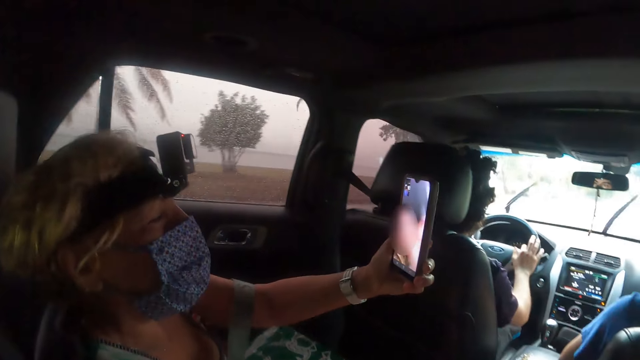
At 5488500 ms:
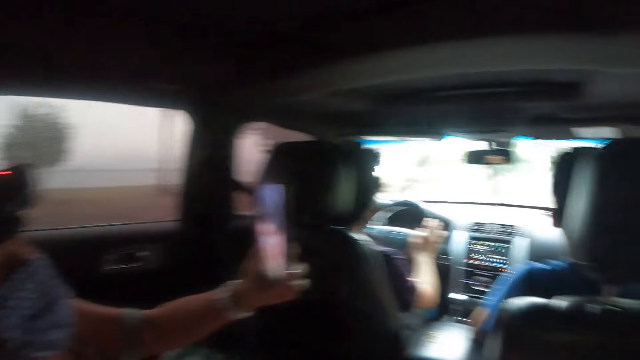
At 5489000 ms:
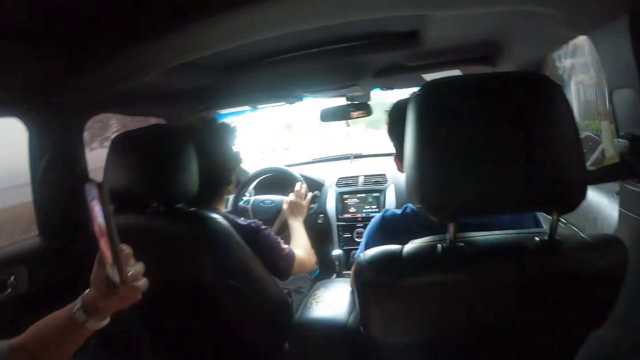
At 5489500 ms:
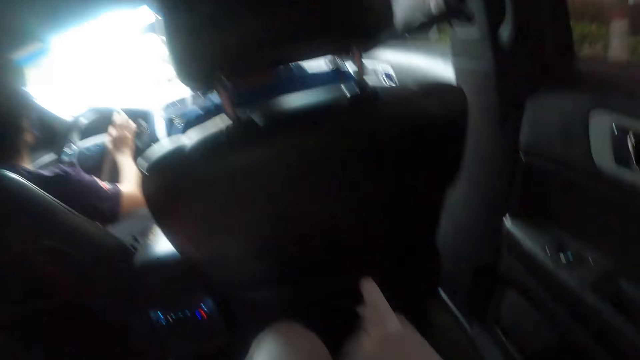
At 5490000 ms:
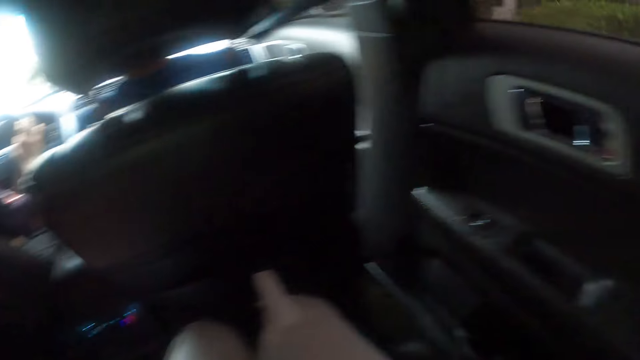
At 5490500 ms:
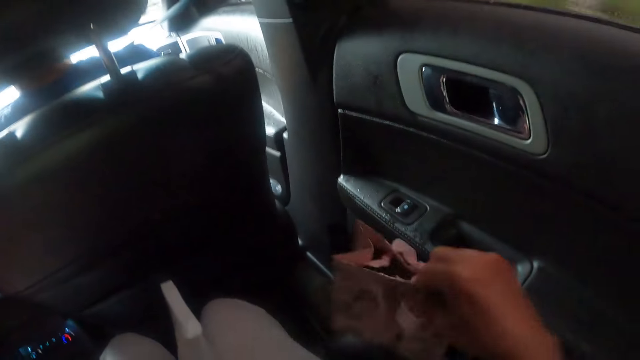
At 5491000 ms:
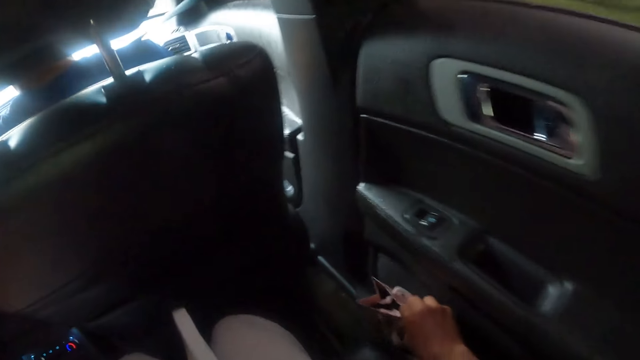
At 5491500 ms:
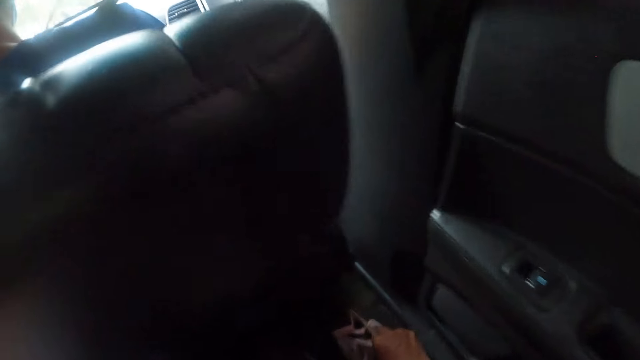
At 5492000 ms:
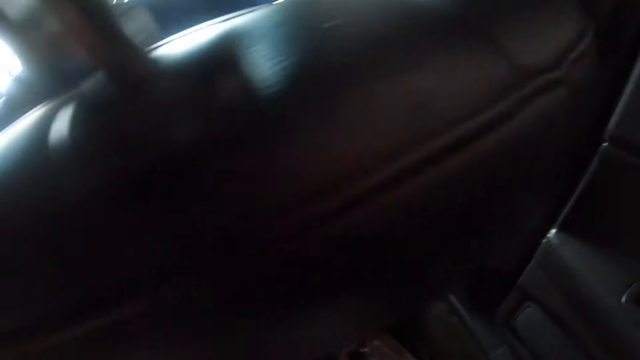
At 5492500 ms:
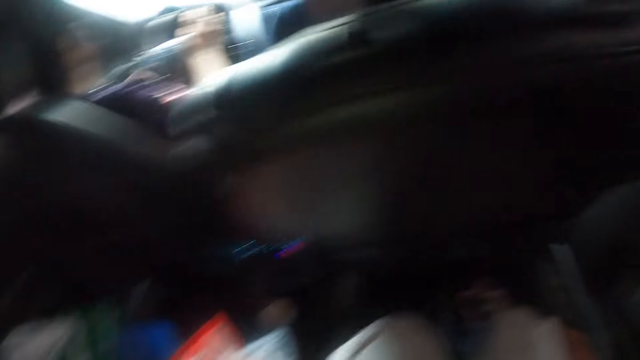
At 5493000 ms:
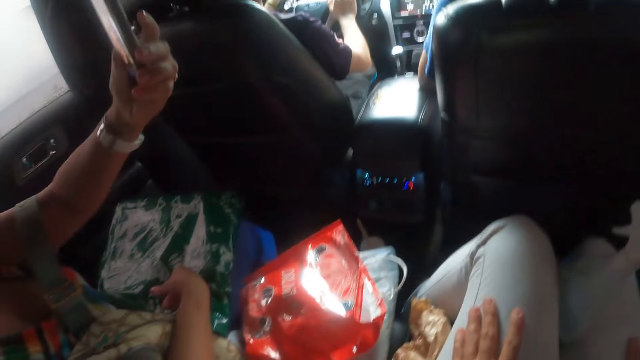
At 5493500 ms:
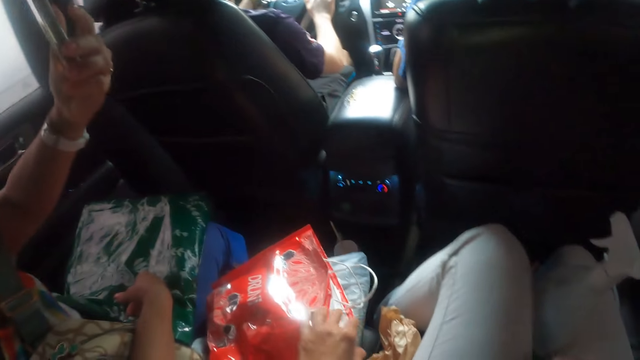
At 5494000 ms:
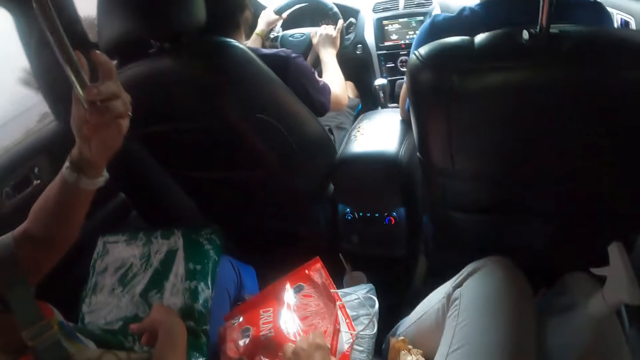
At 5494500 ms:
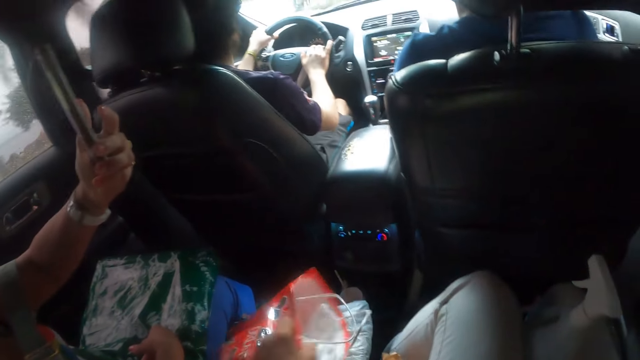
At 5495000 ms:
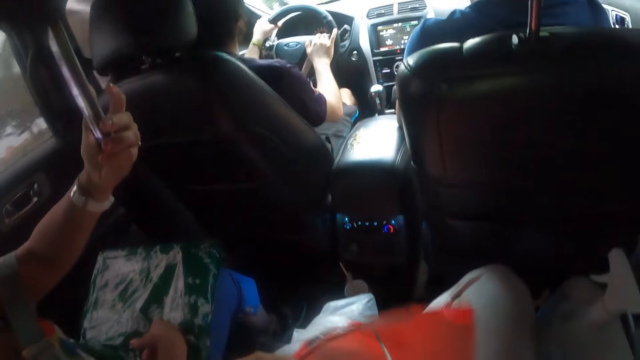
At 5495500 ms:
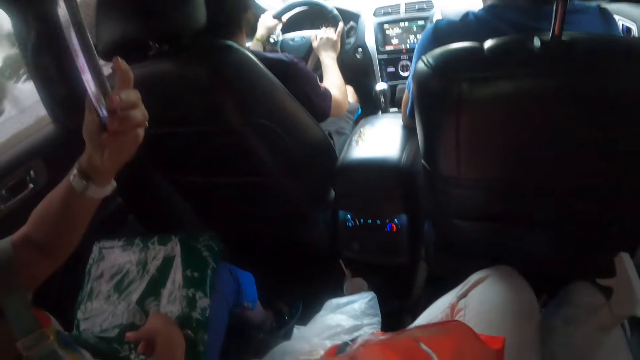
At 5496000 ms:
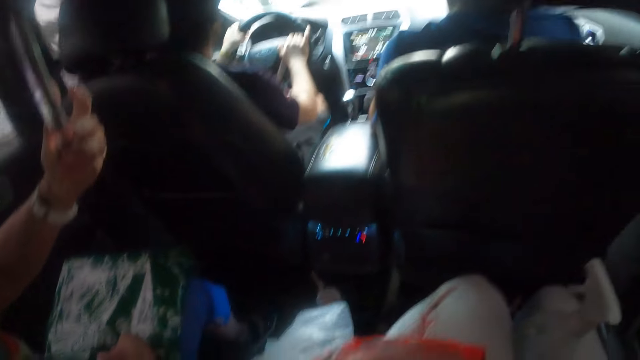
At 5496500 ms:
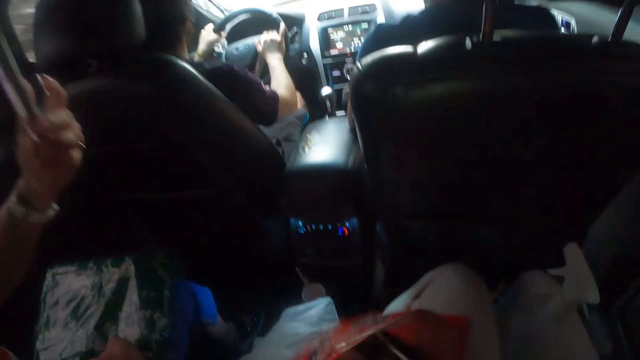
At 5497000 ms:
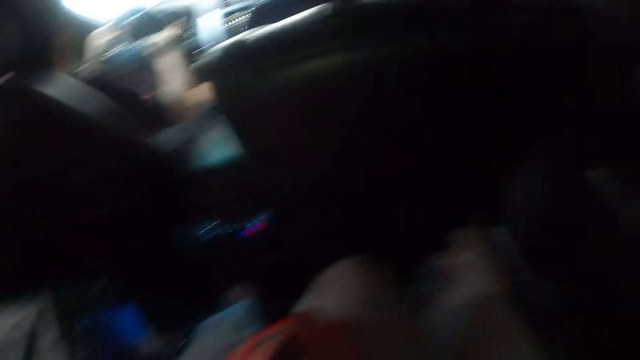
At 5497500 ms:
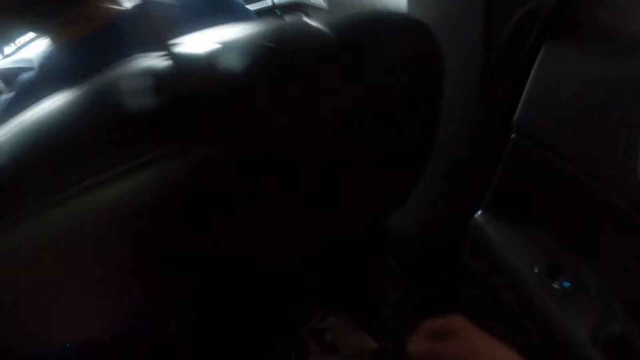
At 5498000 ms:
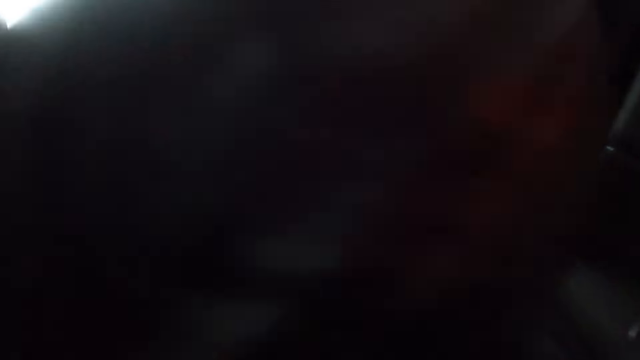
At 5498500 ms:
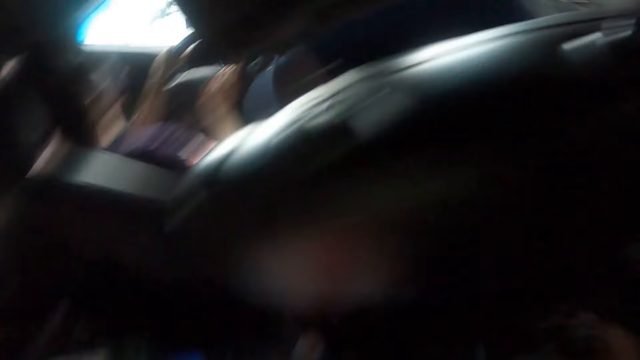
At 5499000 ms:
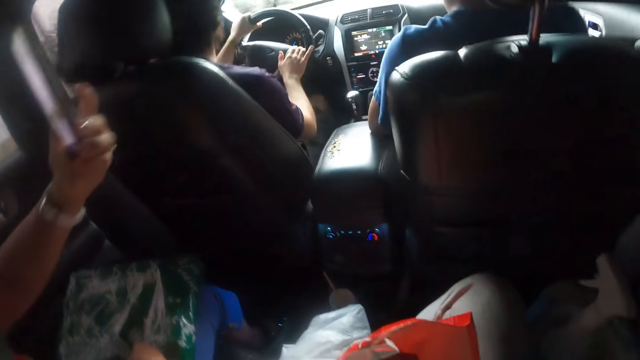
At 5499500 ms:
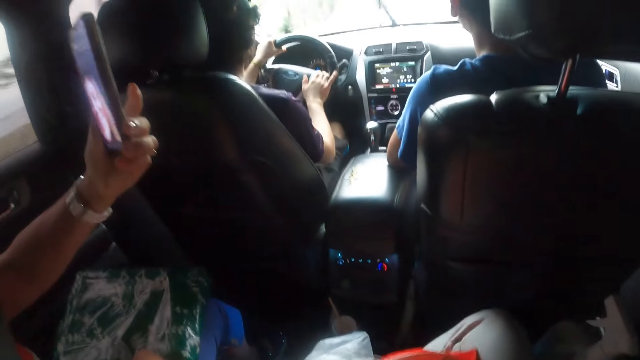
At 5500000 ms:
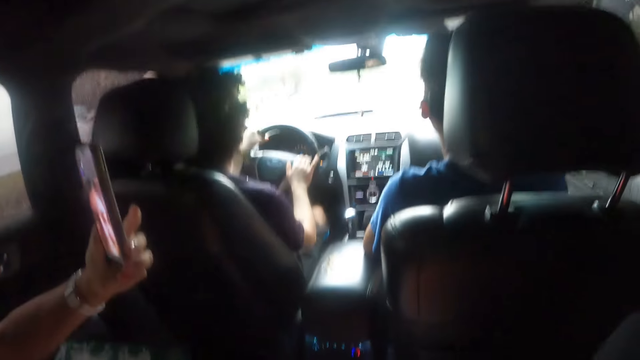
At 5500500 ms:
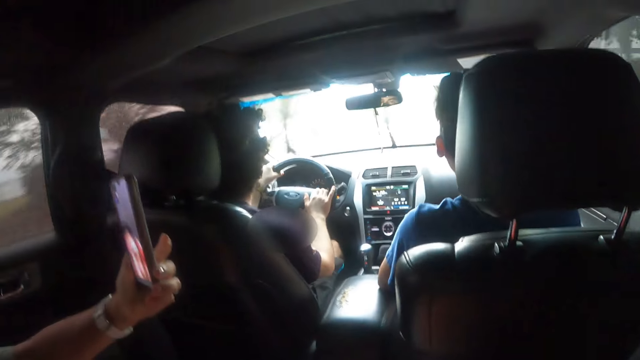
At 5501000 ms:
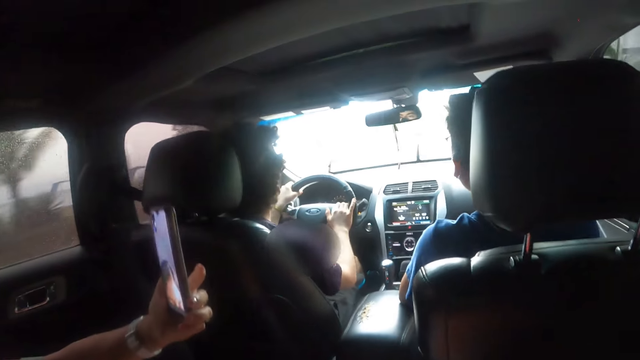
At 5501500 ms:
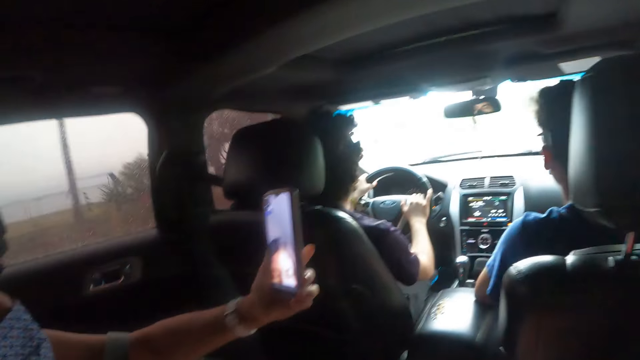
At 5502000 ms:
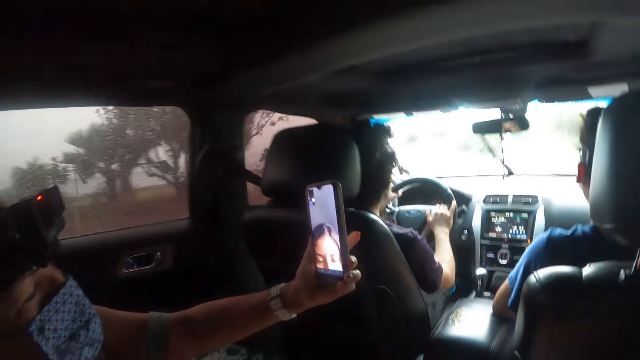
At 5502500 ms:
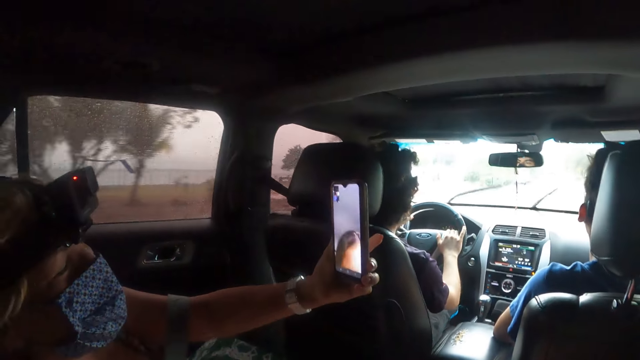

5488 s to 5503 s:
The camera wearer looks around. They place the bag on the bottom of the car and move towards the chair. They hold the paper. They look around. A woman interacts with another woman. The camera wearer picks up another bag. They hold the shopping bag. They search the bag. They move towards the chair. They look around. They place the smaller bag in the bigger bag. The first woman interacts with the other woman. A woman uses the phone.

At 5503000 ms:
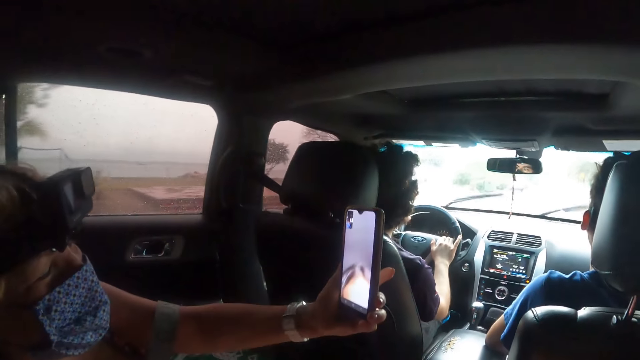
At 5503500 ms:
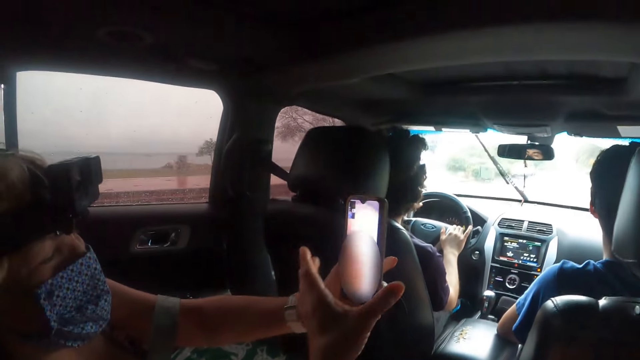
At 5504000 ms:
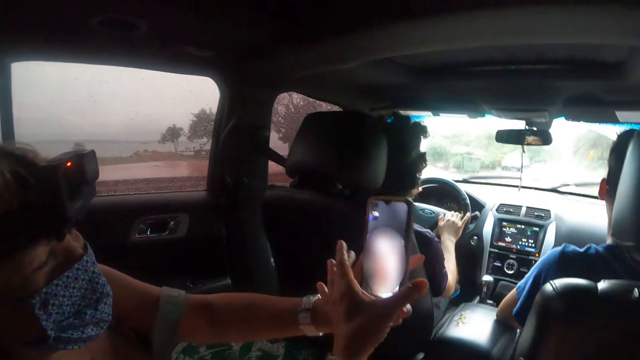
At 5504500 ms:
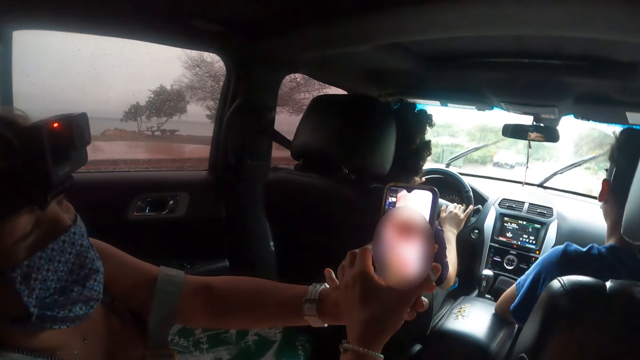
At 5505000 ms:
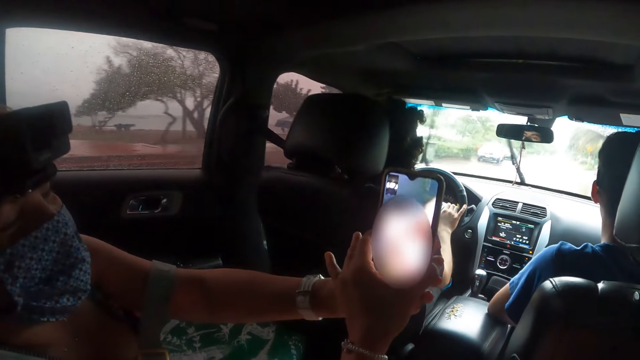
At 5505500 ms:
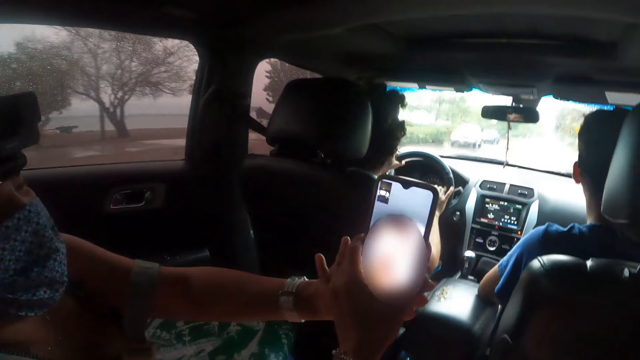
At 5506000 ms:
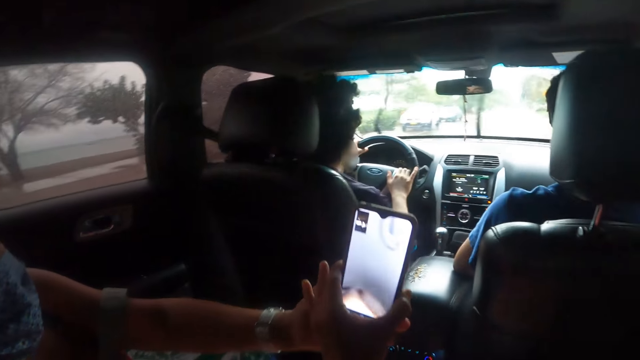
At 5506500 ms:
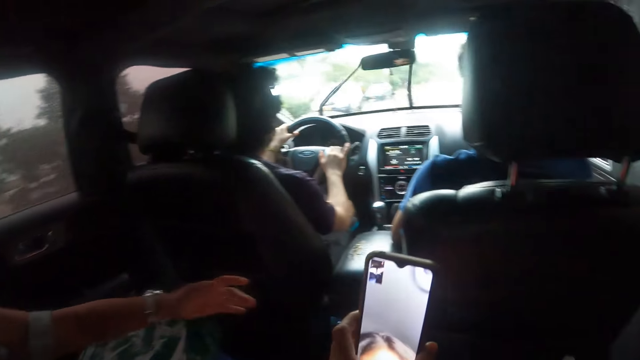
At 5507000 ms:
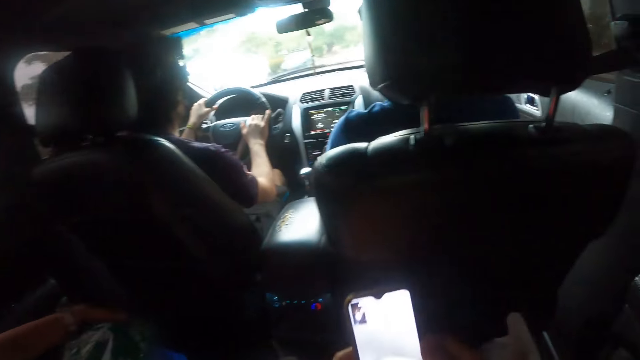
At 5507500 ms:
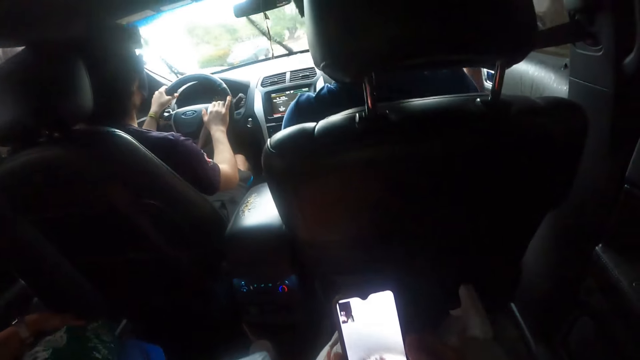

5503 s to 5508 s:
The camera wearer takes the phone from the woman. She holds the phone with both her hands.
